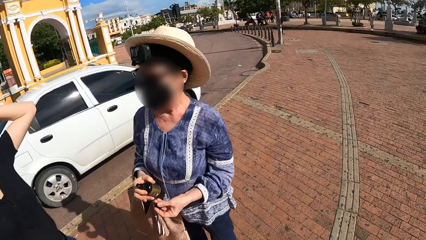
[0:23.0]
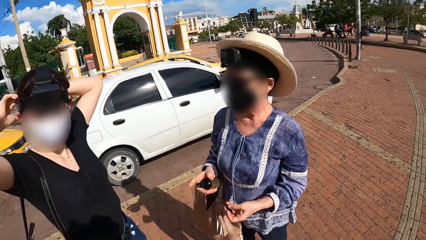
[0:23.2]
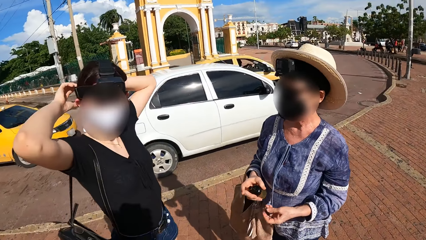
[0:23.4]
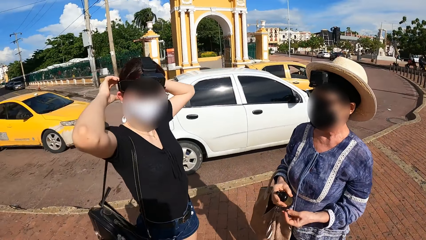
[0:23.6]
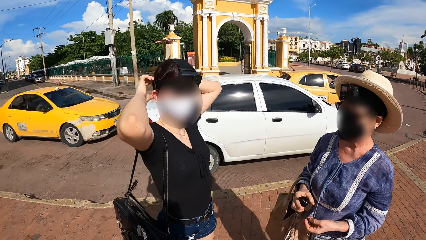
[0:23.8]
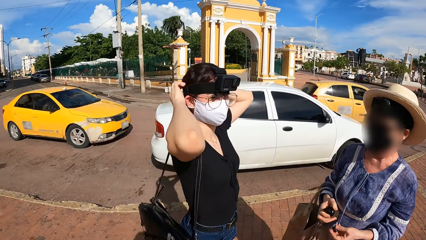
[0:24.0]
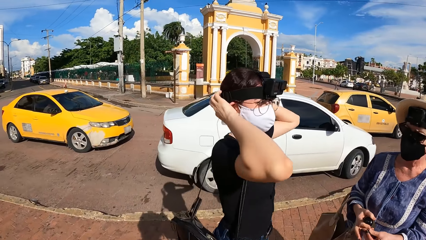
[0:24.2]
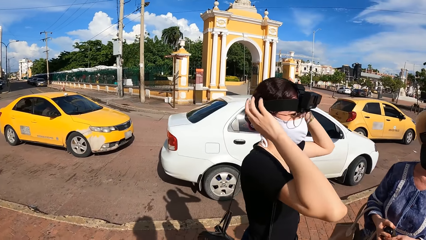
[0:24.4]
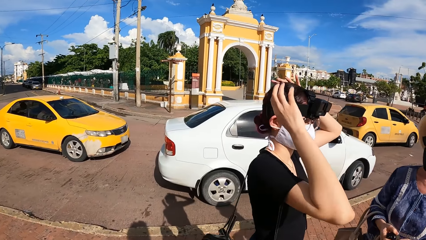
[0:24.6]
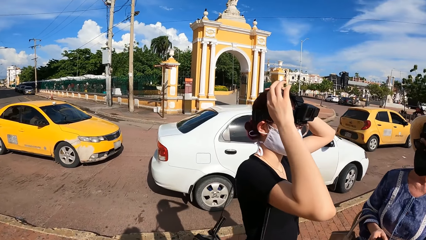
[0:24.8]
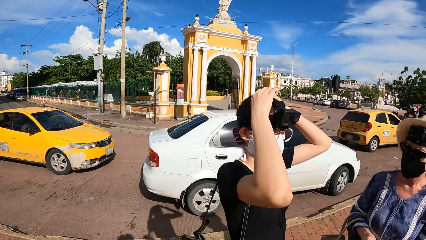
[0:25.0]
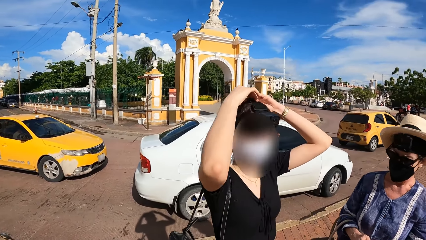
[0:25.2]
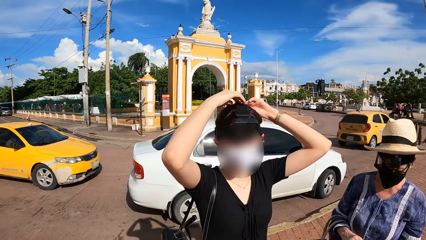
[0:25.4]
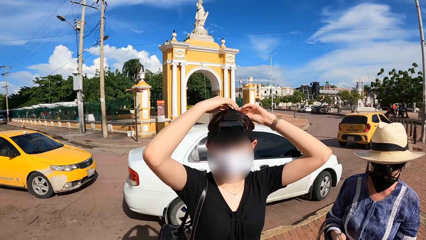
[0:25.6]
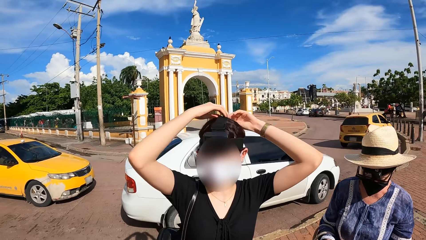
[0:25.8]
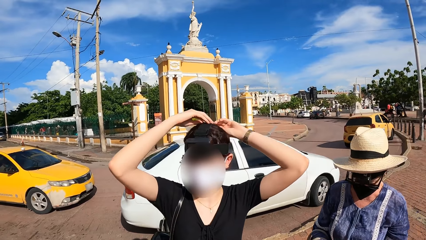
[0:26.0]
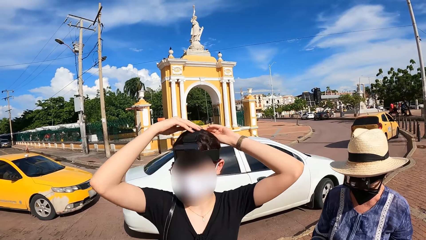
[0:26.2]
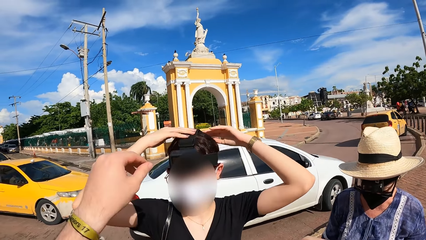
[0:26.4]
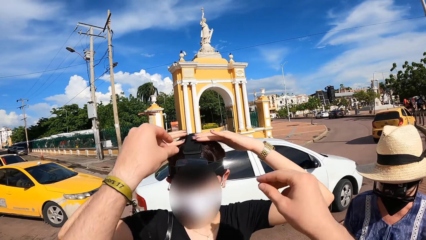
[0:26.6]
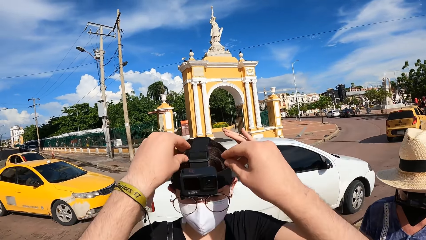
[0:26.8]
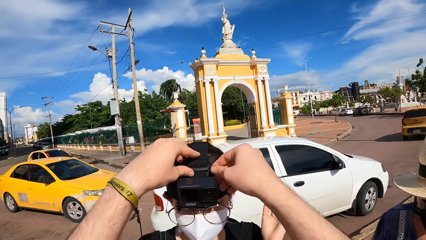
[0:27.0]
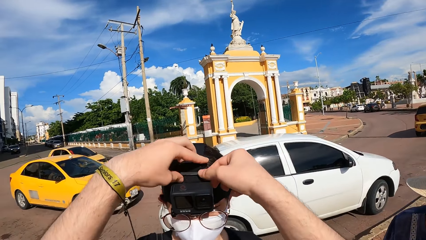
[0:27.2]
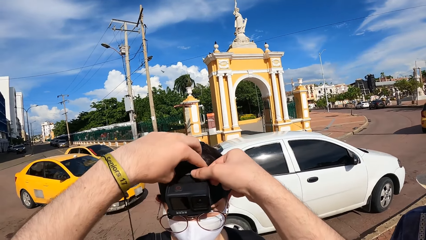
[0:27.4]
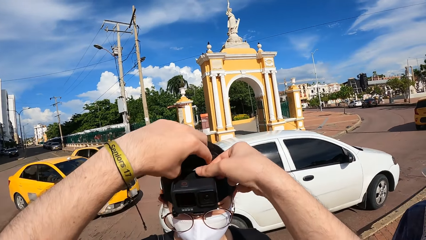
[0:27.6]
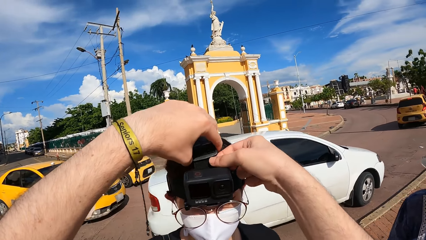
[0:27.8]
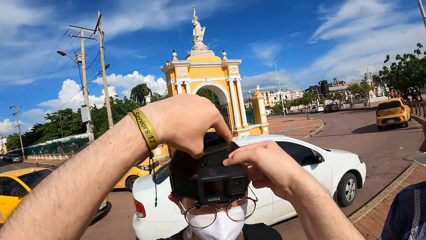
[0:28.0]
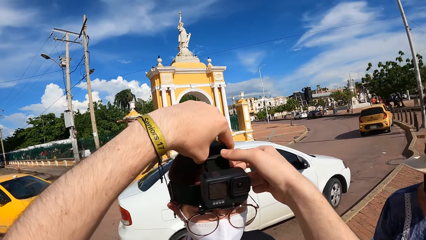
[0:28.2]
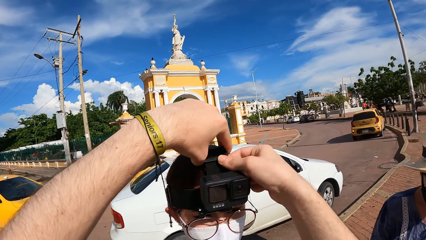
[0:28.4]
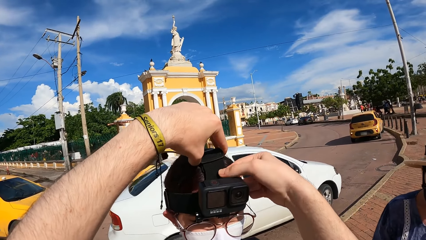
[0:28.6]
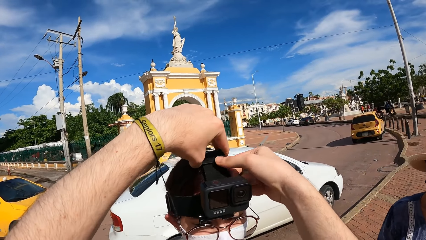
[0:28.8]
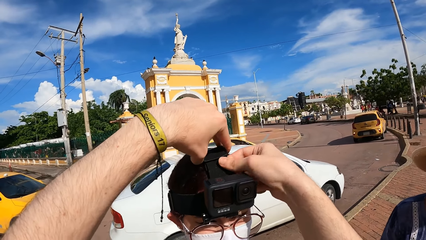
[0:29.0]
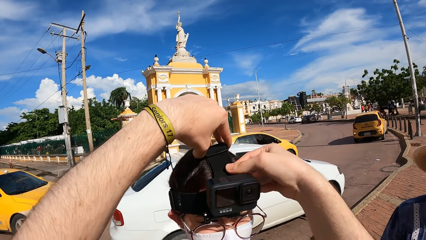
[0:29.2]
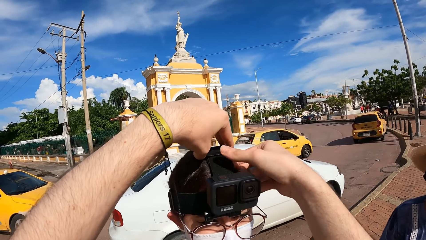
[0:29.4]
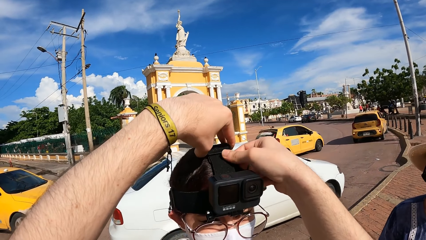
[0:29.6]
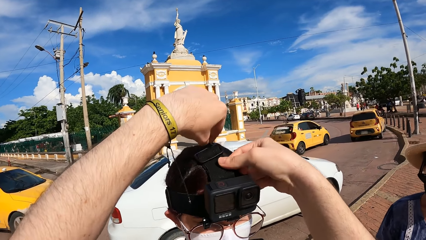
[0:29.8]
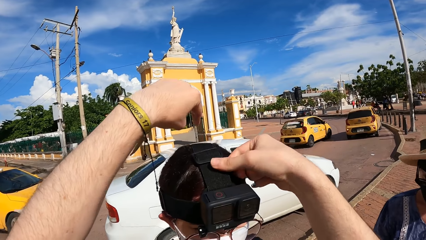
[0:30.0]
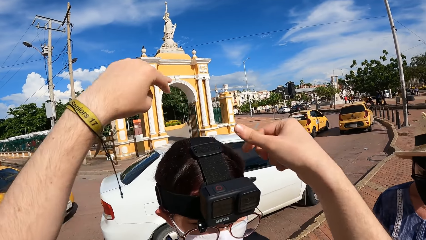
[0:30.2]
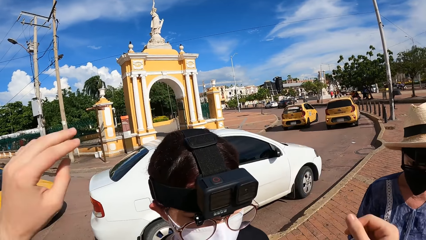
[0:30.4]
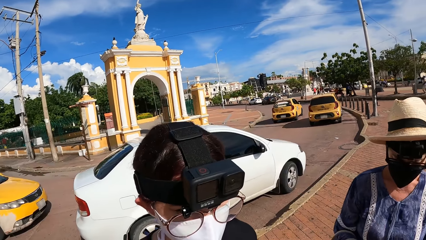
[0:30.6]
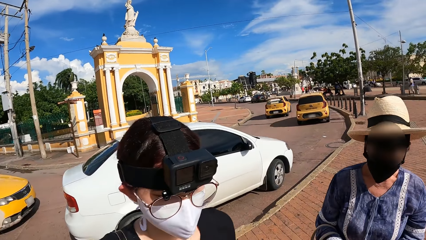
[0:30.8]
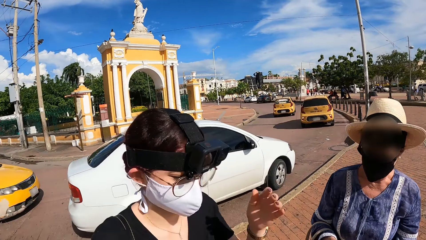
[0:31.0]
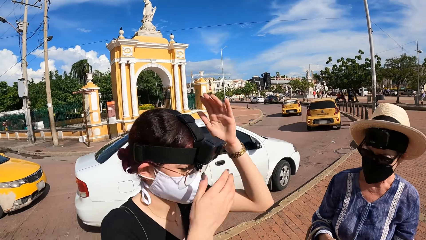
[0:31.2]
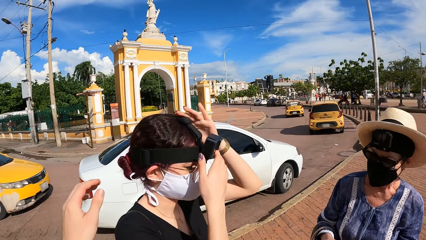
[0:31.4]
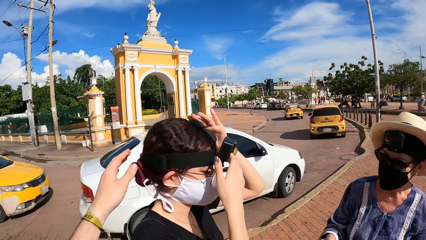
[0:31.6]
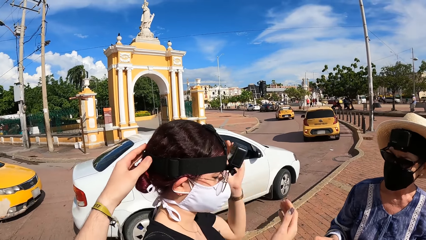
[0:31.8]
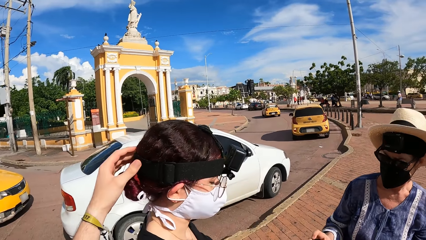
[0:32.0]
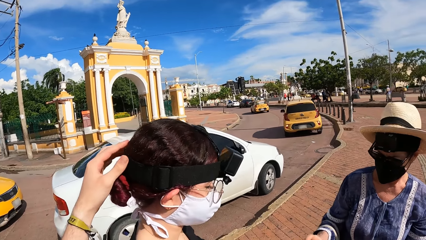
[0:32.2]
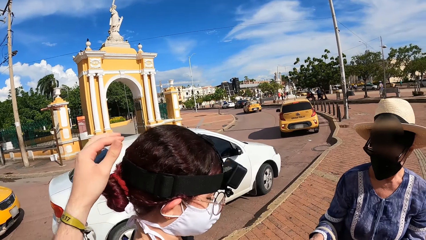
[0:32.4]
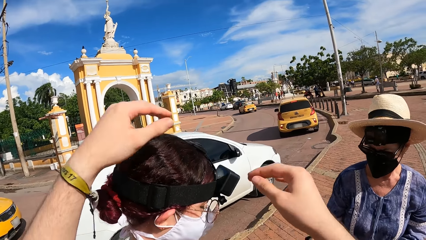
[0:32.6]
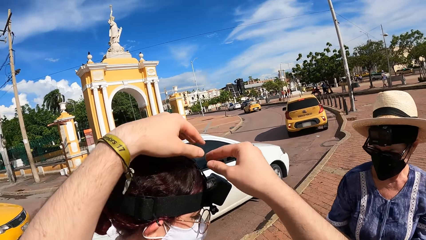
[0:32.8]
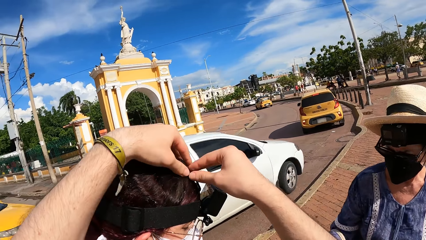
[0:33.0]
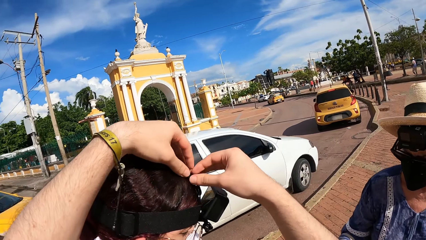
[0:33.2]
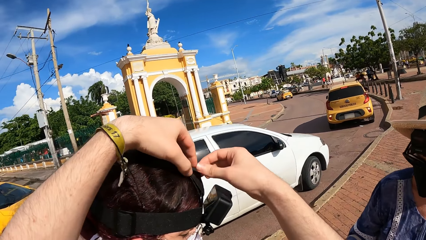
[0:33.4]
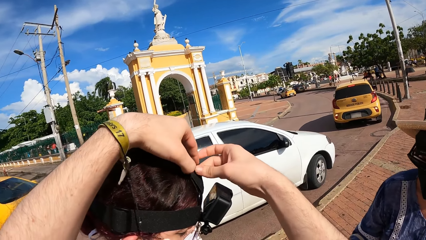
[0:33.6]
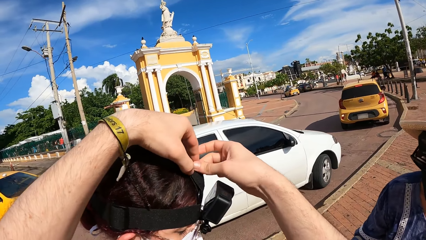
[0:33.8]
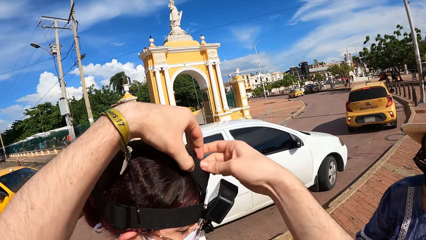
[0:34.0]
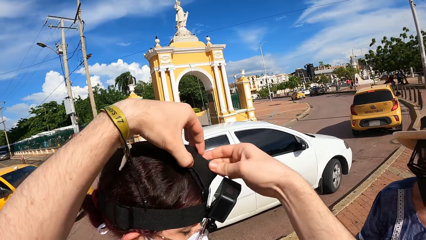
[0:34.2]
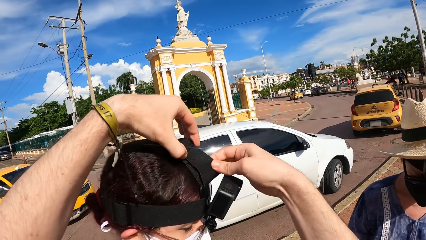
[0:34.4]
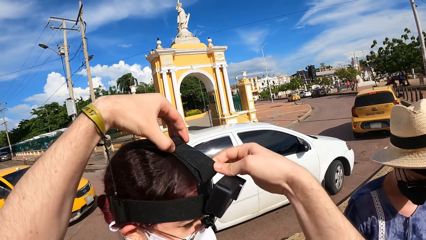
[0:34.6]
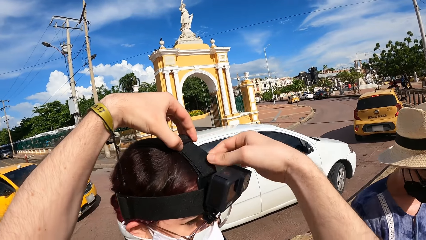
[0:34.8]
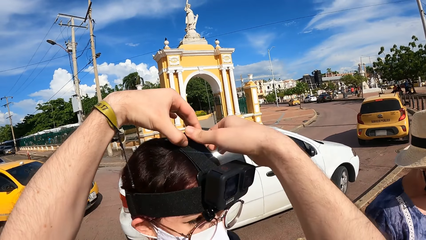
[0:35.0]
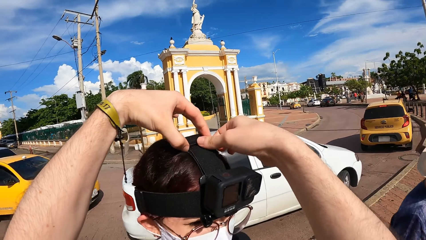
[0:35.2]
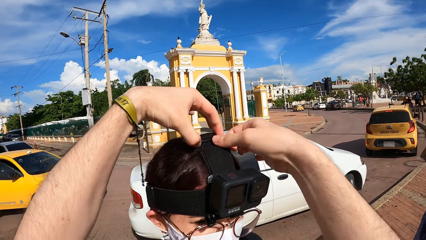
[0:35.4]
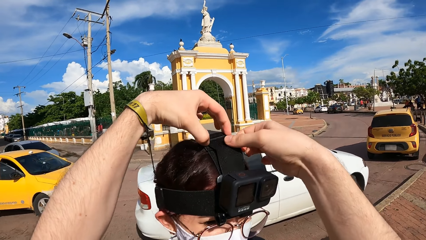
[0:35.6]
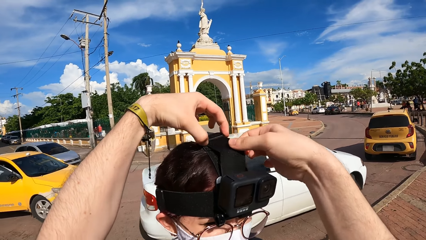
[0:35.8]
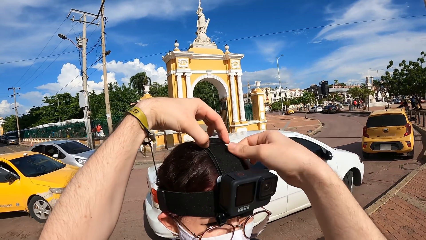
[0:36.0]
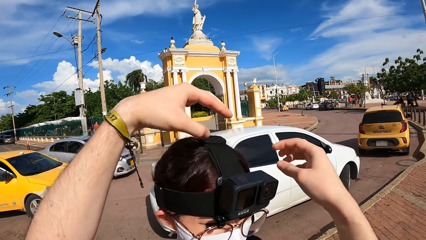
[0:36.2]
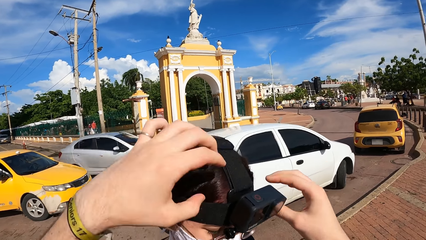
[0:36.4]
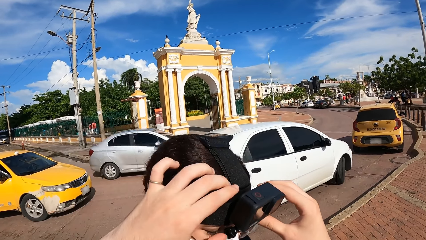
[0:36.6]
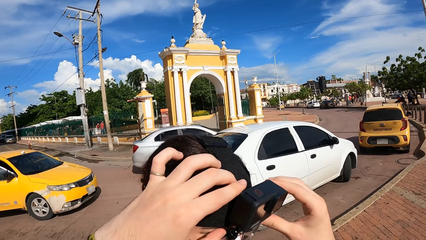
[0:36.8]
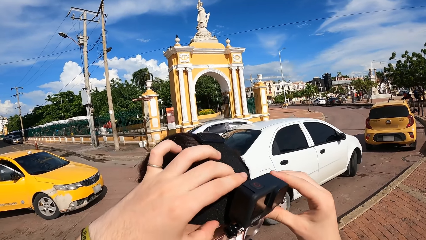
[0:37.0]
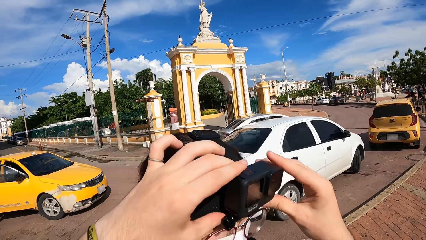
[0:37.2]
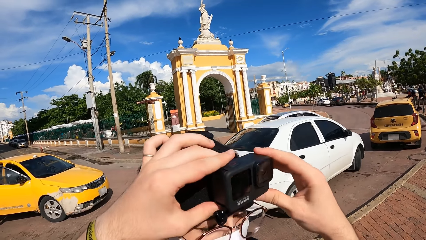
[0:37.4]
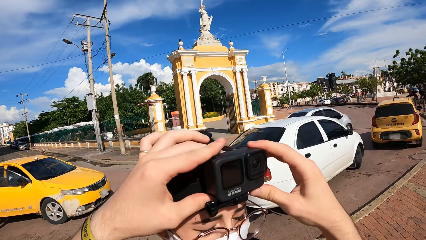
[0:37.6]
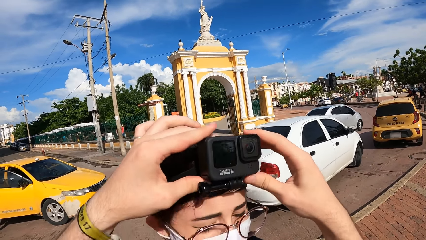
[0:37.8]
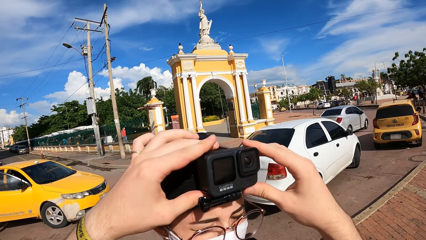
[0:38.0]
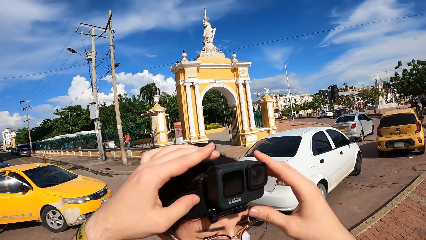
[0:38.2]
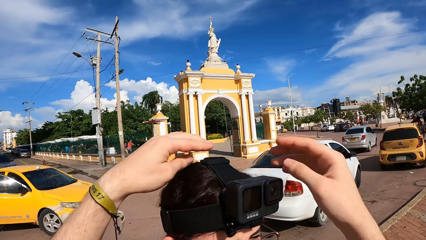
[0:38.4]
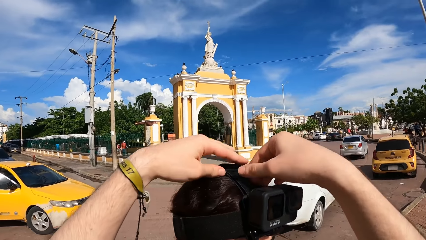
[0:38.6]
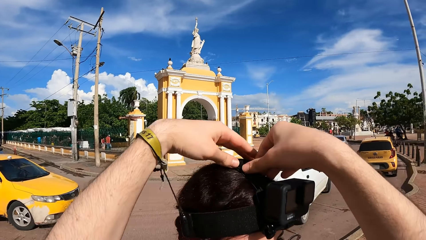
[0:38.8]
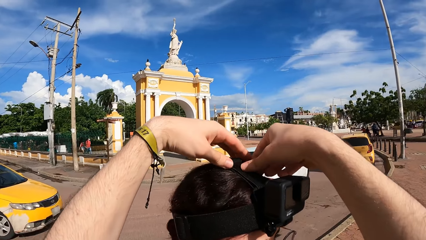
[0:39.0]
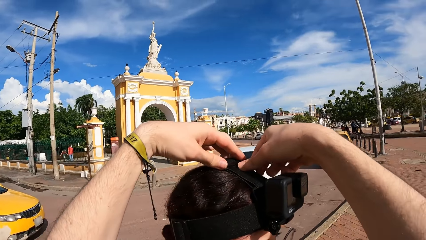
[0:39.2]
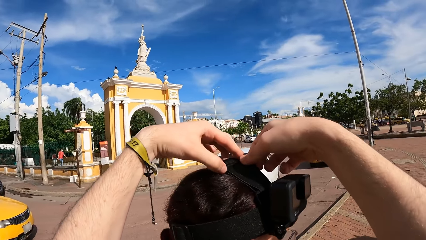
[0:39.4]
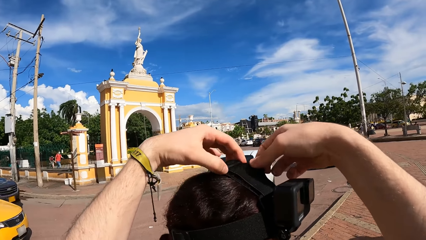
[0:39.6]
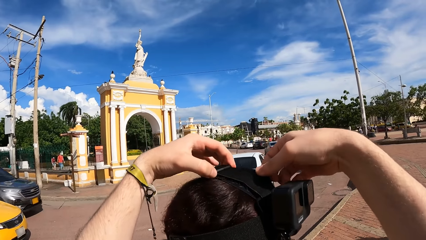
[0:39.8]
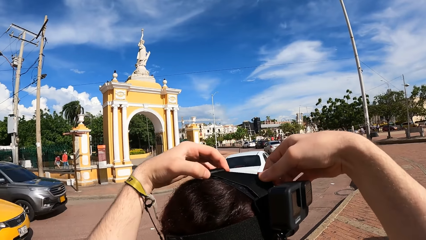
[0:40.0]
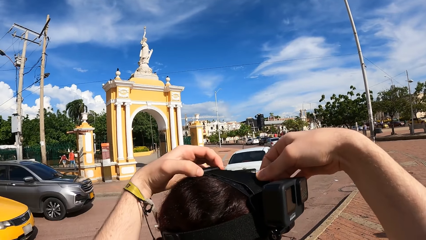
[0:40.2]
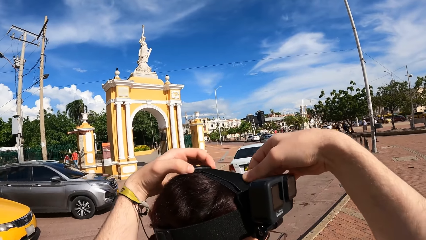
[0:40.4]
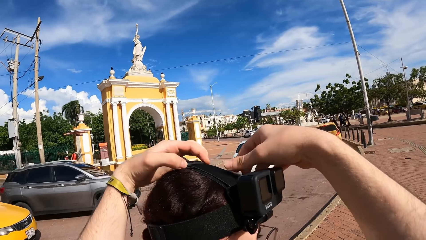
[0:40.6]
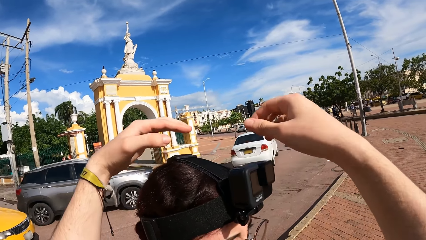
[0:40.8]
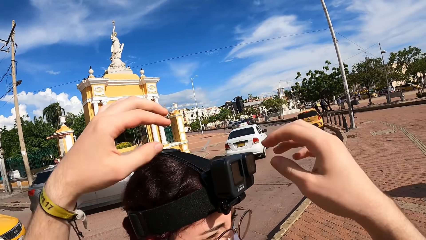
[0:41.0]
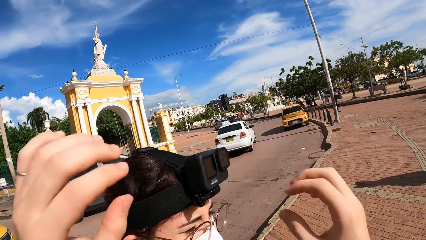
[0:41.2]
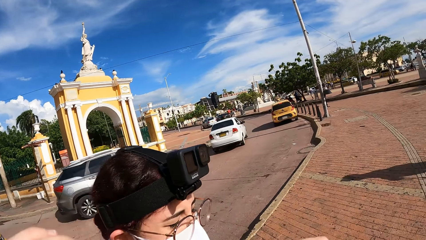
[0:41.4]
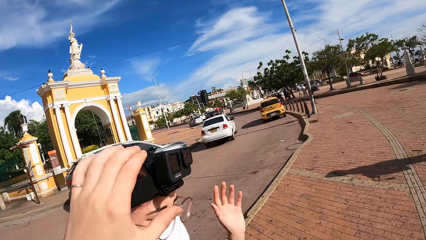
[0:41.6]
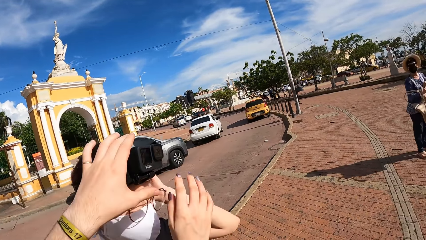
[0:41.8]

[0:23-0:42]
The camera wearer looks around. They adjust the camera on the woman's head with both hands. A yellow car drives past the camera wearer. The woman adjusts the camera on her head with both hands. The camera wearer adjusts the camera on the woman's head with both hands. A silver car drives past the camera wearer. The car drives away.
